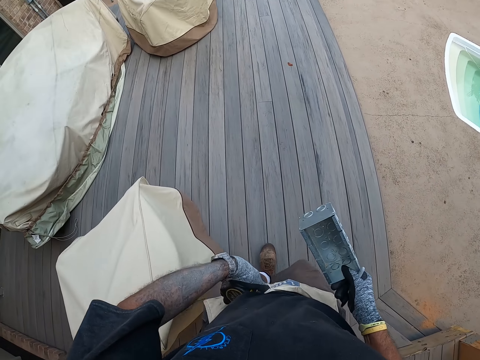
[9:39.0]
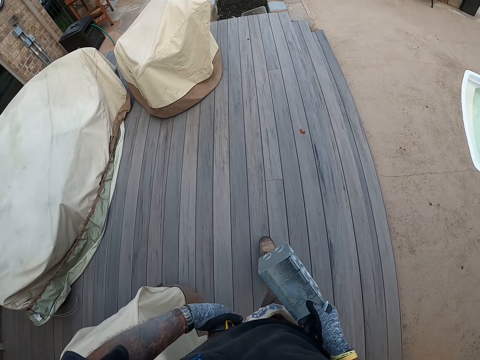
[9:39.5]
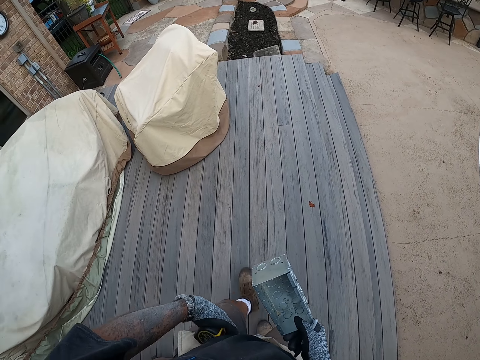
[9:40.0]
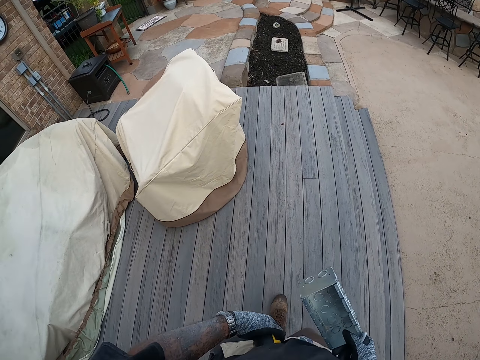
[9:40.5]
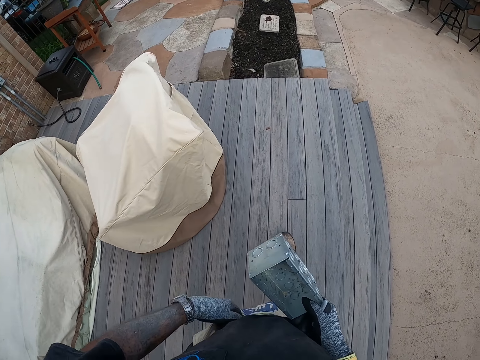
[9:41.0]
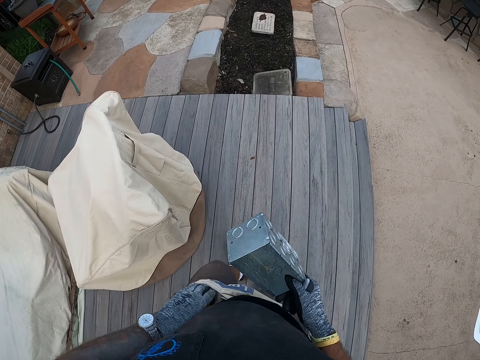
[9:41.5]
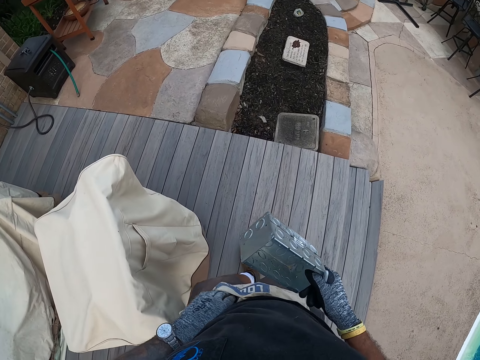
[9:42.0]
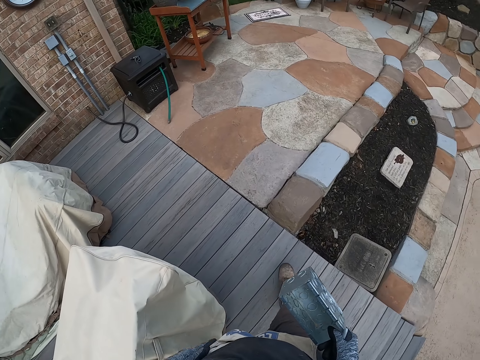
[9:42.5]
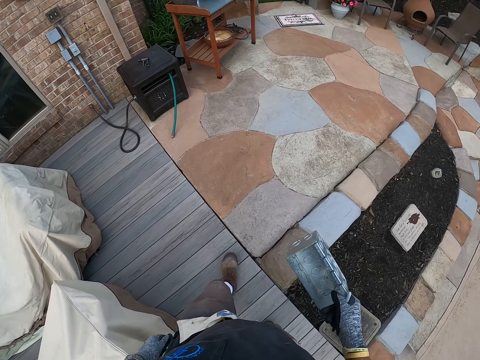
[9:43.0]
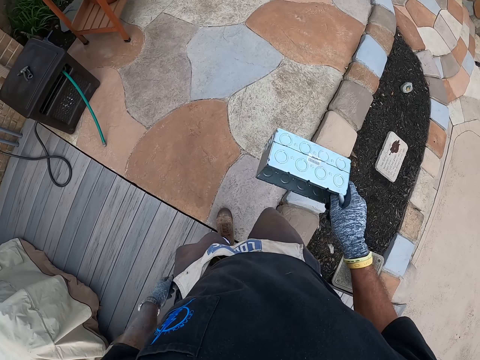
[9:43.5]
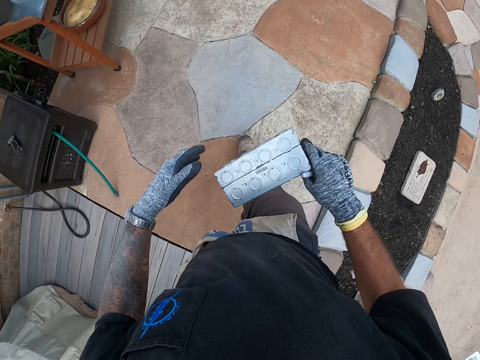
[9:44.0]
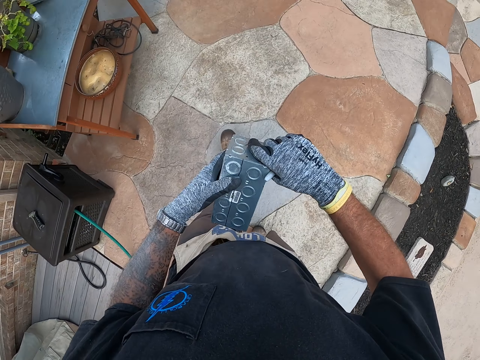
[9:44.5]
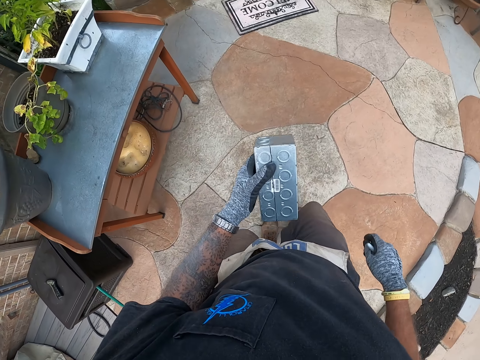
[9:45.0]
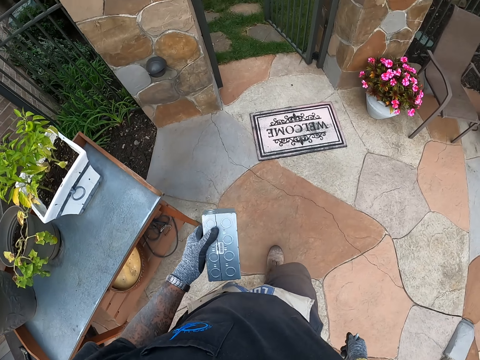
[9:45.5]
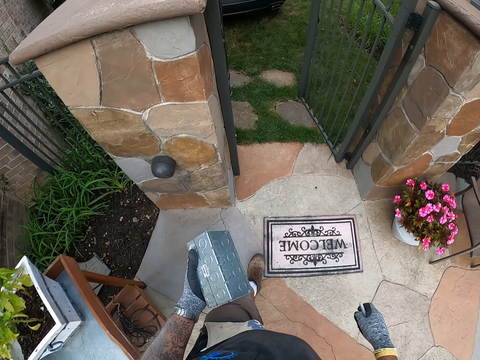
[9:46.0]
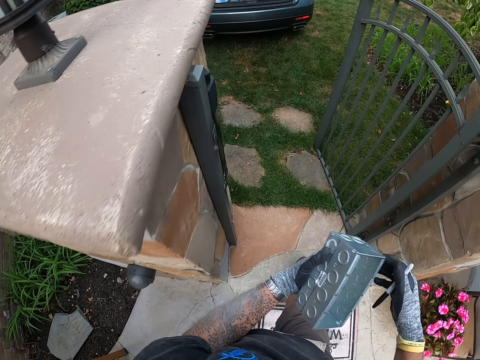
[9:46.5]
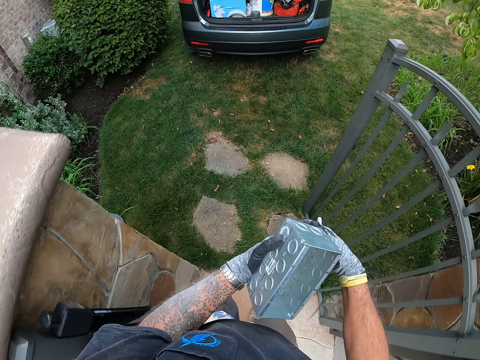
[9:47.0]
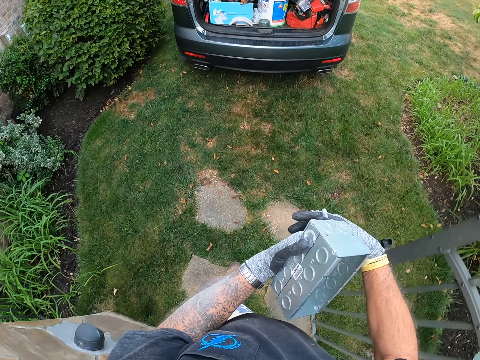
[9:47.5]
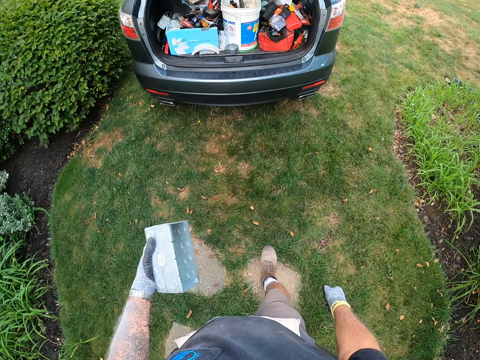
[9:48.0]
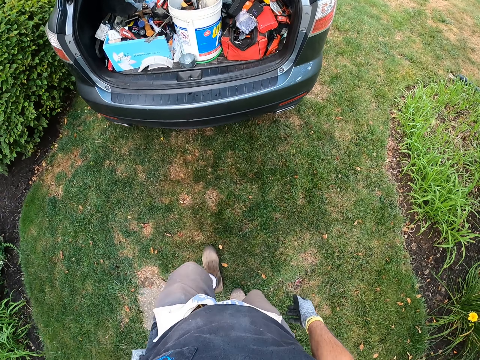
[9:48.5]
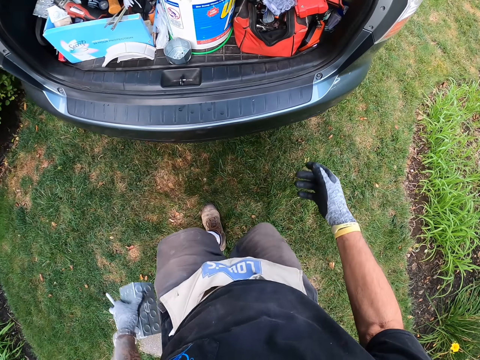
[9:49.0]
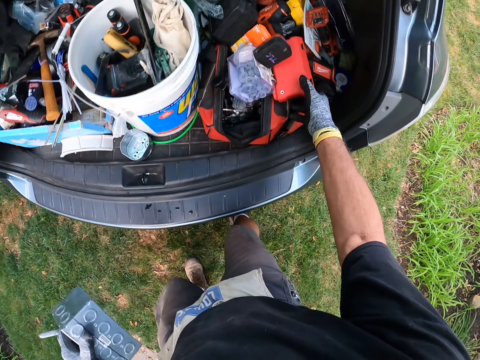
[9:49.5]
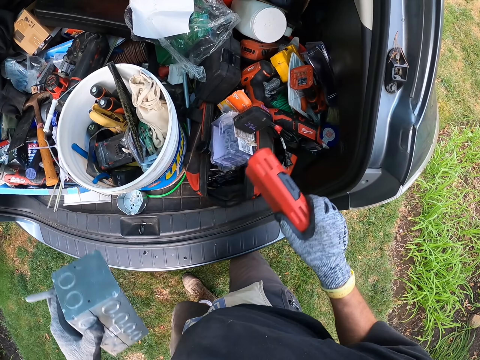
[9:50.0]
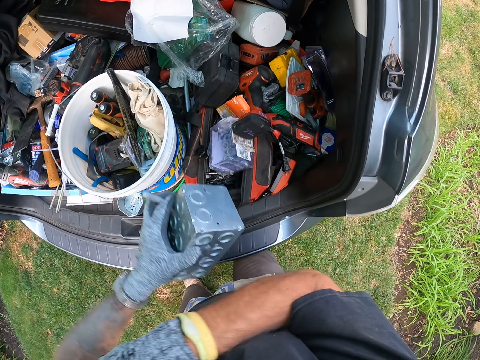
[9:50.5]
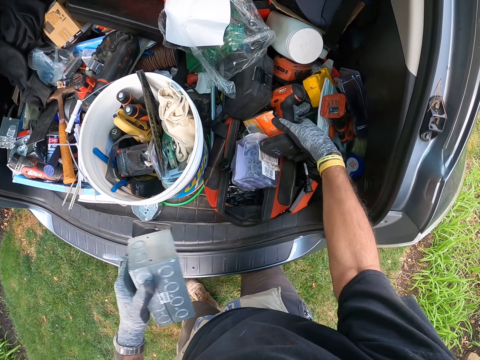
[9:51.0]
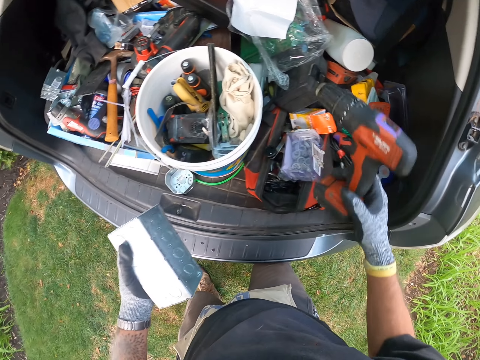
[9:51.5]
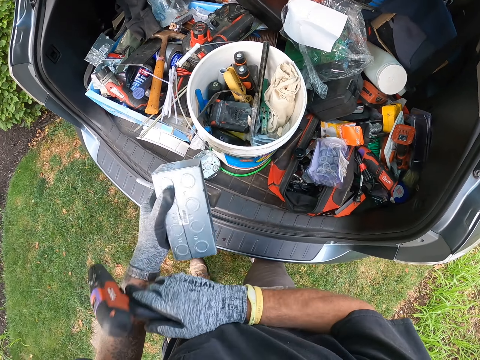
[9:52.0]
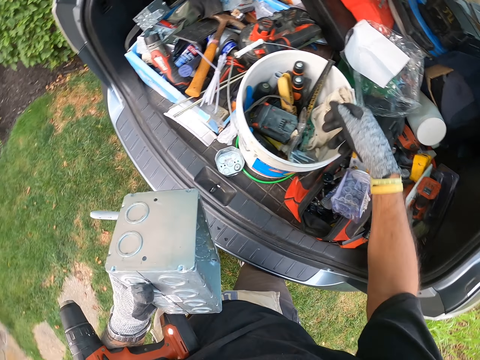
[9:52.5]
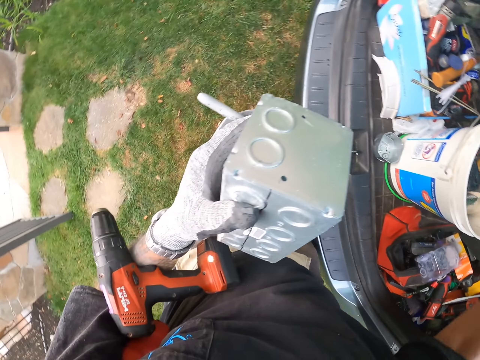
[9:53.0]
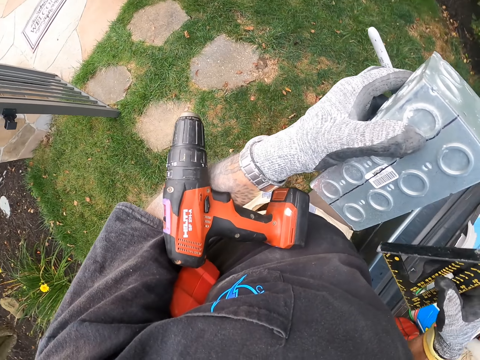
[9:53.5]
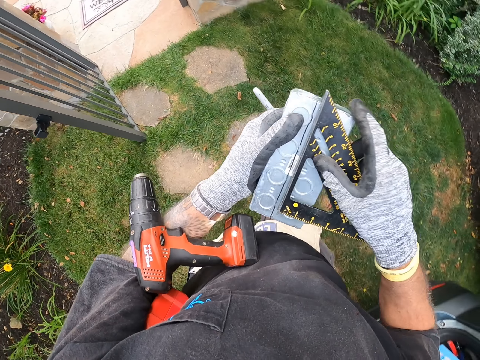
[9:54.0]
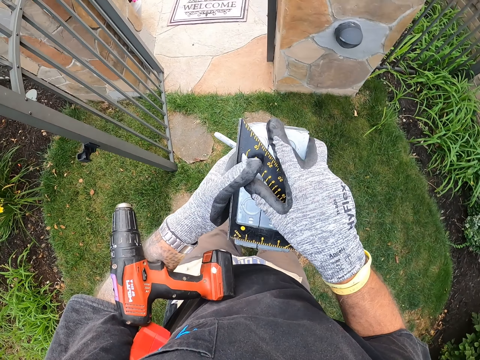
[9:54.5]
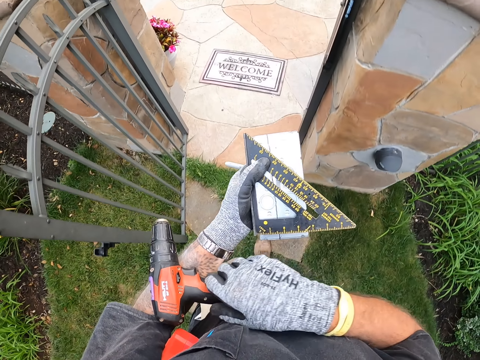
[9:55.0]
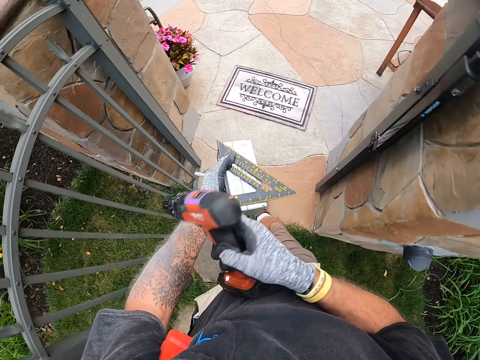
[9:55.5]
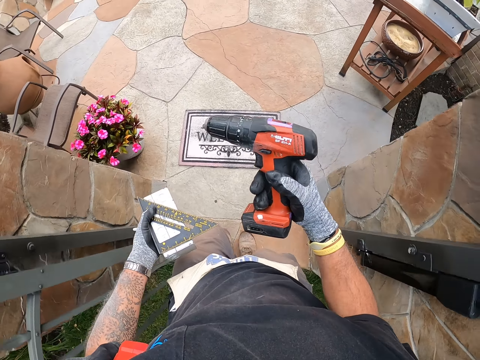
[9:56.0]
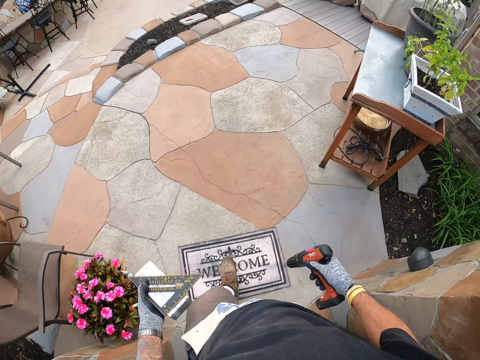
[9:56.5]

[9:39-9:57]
The camera wearer walks around the compound. He inserts the tape measure in the pocket. He passes something to the left hand. He walks around the compound on the lawn. He picks up the toolbox and puts something under the armpits. He picks up the drill. He places the drill on his arm. He picks up the triangular ruler. He walks on the walkway. He places the ruler on a box of something. He picks the drill from his left hand.

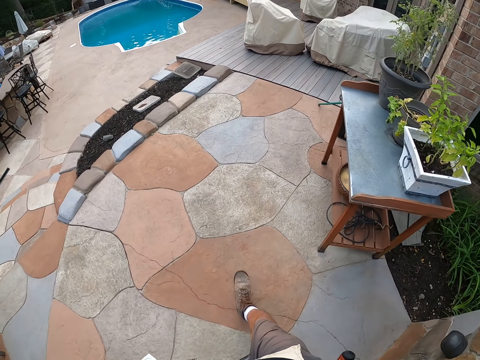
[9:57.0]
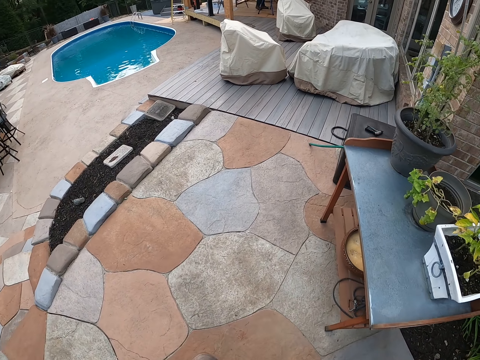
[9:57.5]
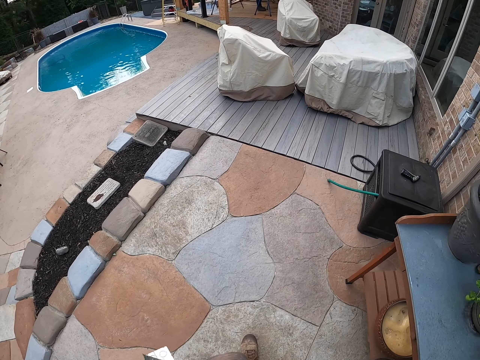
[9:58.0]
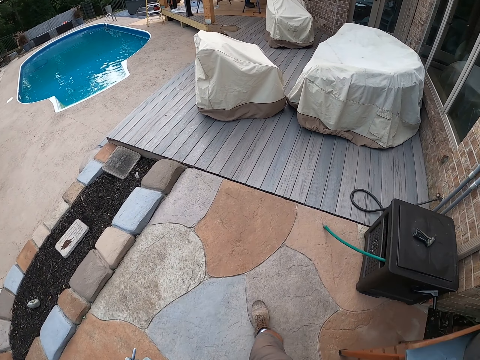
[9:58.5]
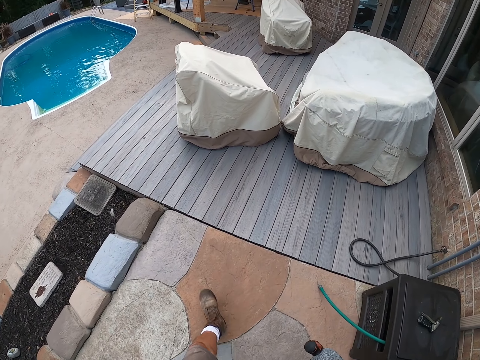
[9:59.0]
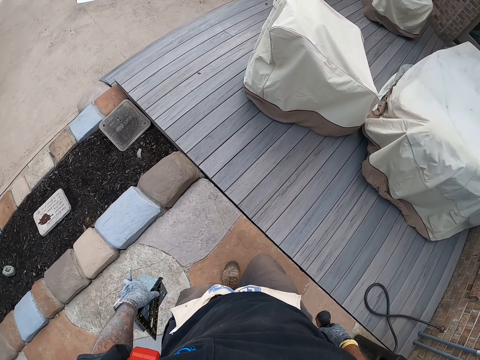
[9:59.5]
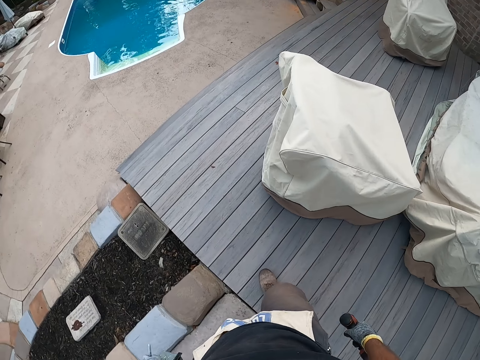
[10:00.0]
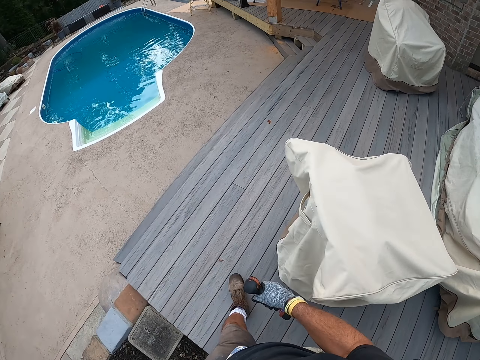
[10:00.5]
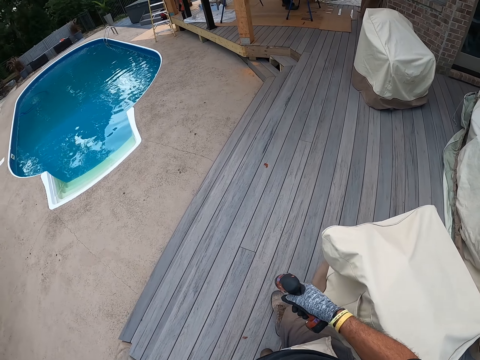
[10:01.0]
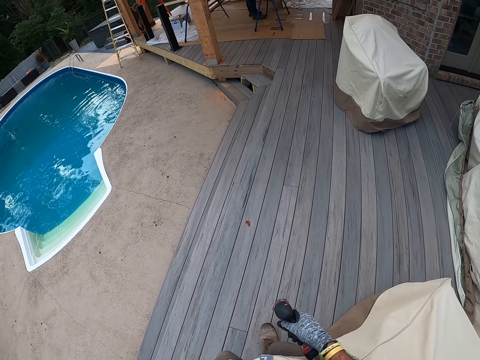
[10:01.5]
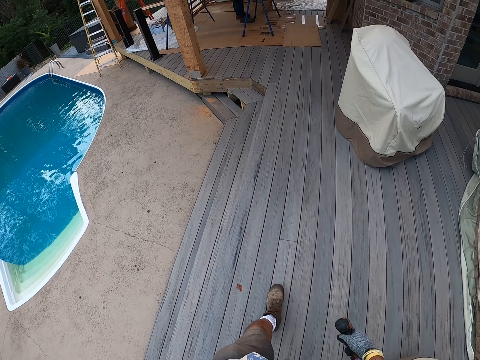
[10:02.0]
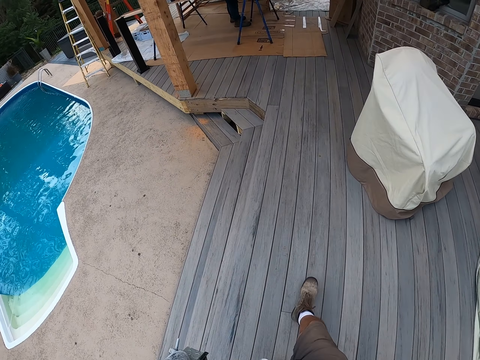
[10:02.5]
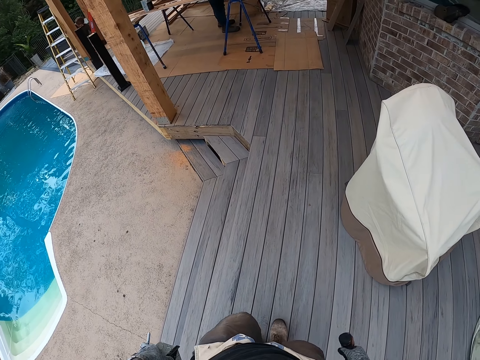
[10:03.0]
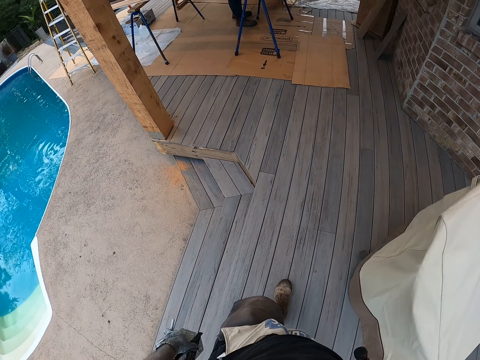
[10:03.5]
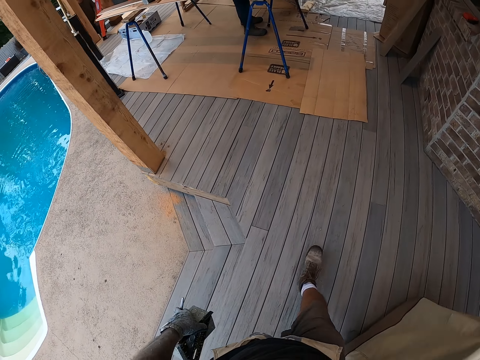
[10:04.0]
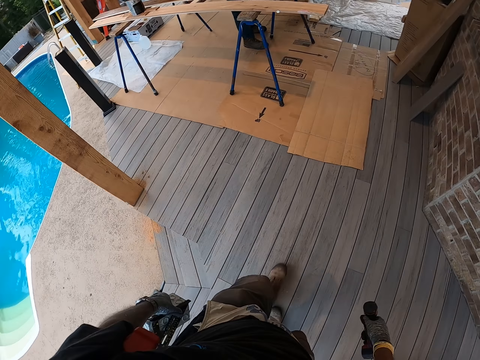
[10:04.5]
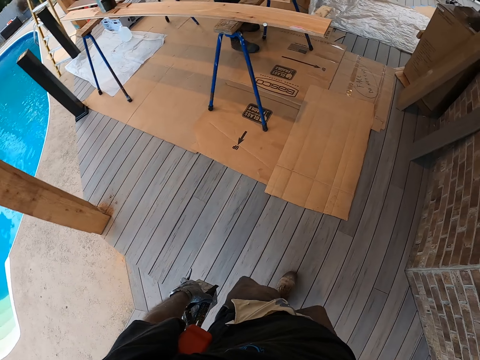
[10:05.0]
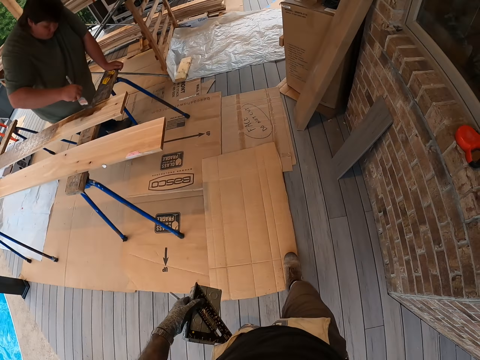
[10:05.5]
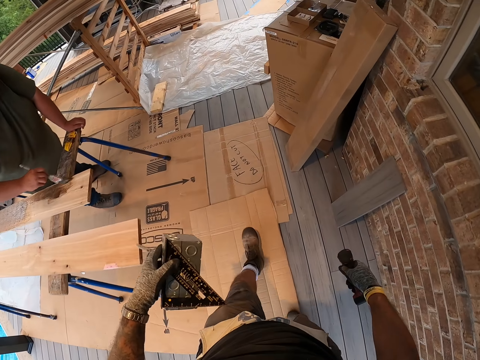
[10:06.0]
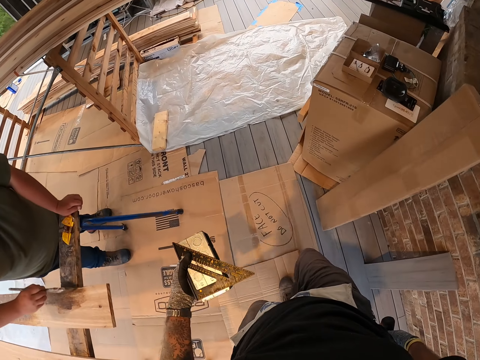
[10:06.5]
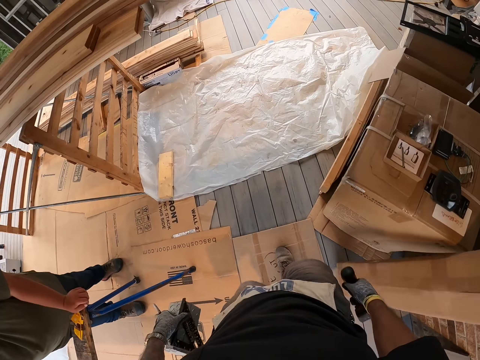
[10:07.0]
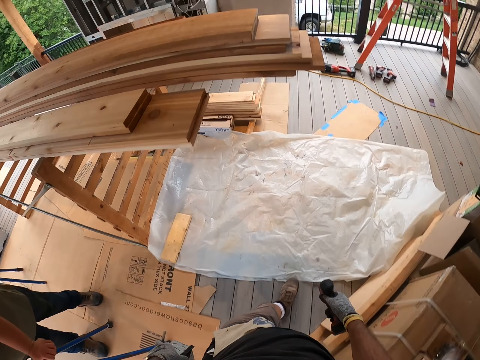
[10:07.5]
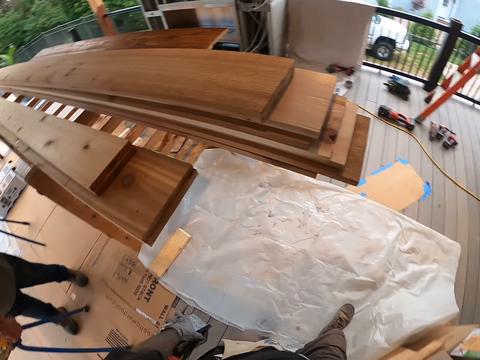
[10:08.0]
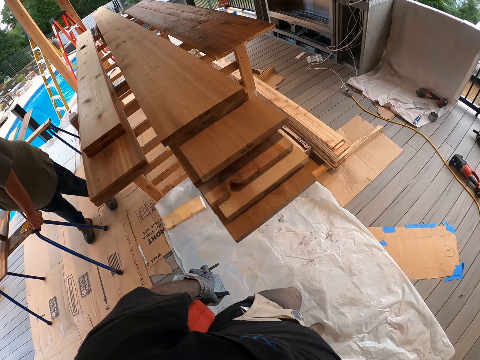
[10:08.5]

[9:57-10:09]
The camera wearer walks around the compound or porch.
